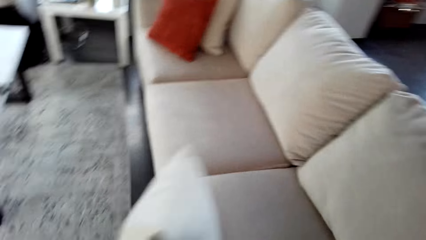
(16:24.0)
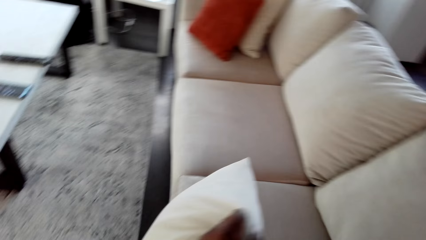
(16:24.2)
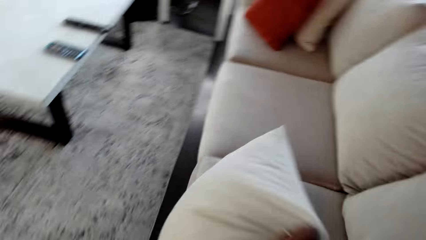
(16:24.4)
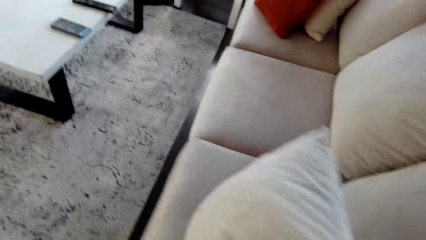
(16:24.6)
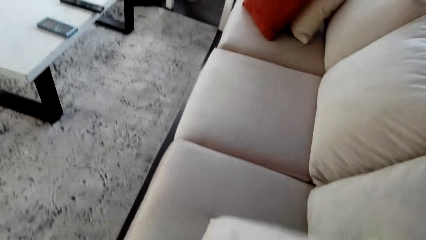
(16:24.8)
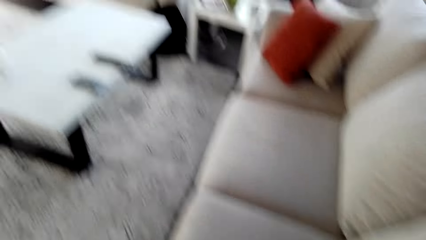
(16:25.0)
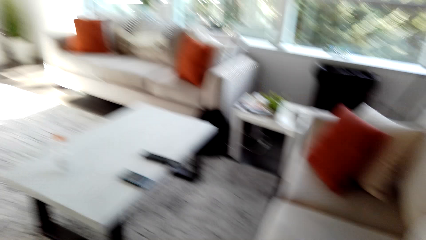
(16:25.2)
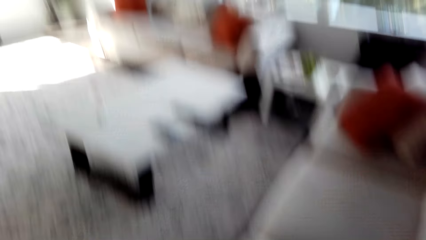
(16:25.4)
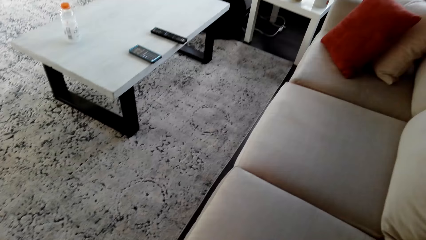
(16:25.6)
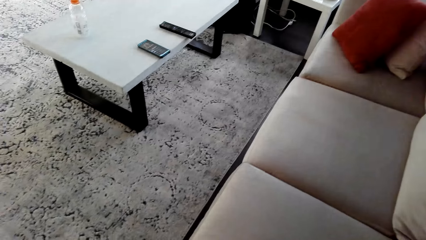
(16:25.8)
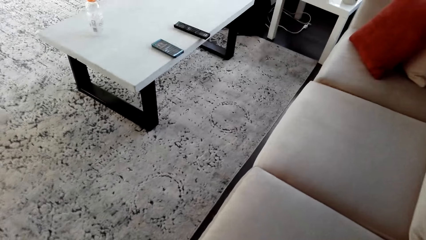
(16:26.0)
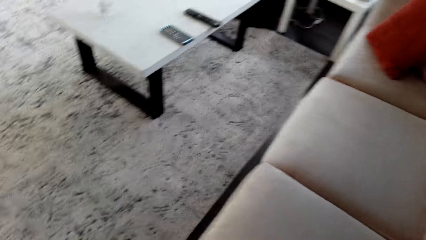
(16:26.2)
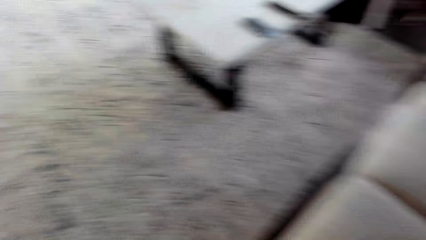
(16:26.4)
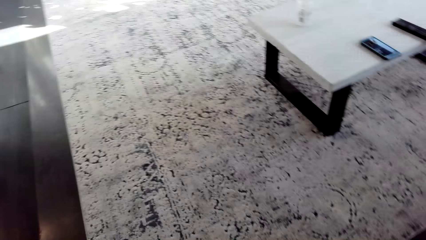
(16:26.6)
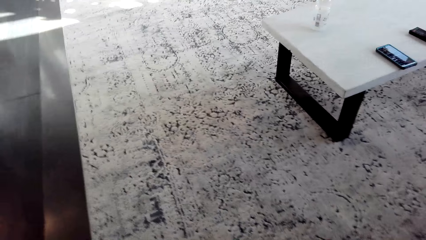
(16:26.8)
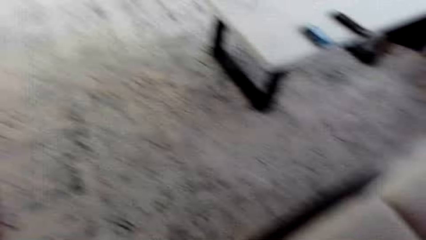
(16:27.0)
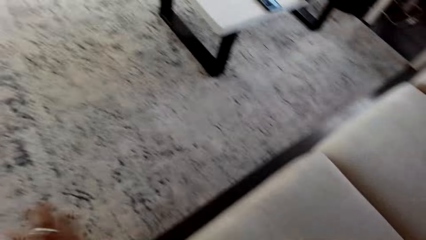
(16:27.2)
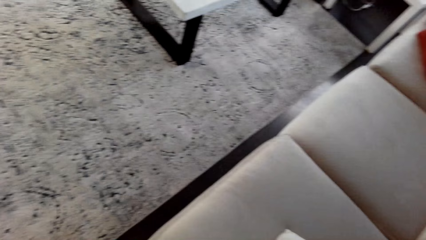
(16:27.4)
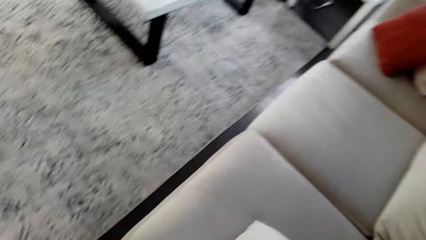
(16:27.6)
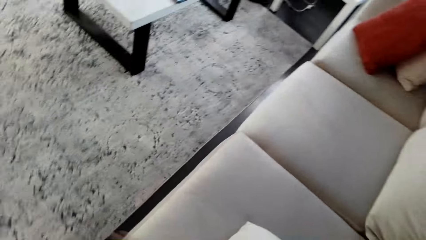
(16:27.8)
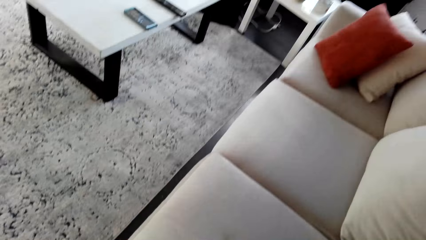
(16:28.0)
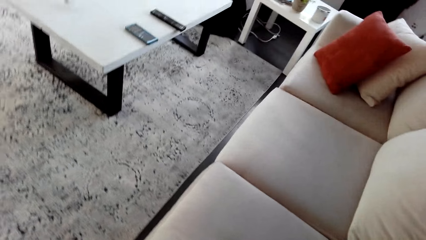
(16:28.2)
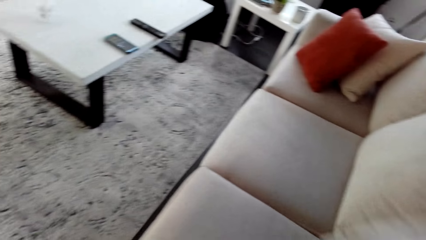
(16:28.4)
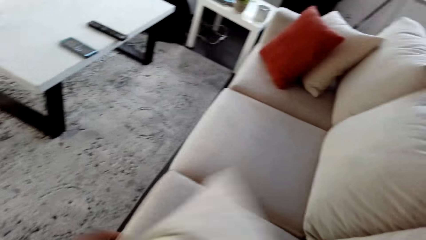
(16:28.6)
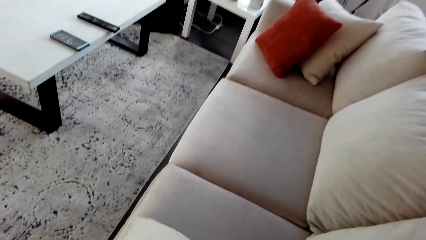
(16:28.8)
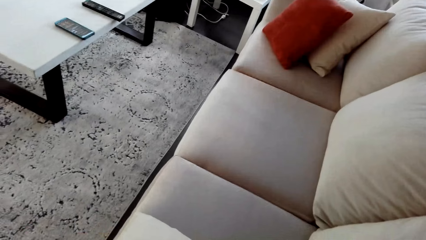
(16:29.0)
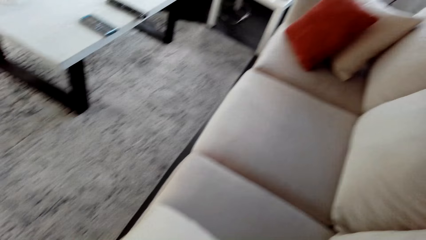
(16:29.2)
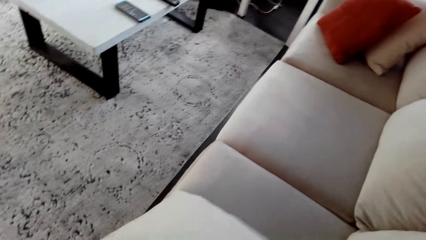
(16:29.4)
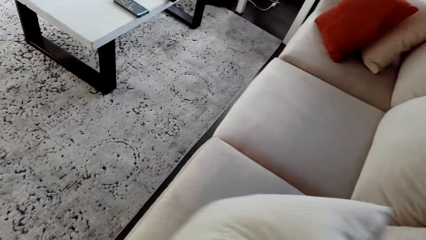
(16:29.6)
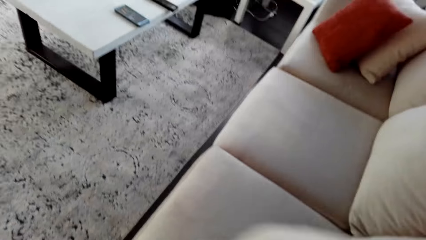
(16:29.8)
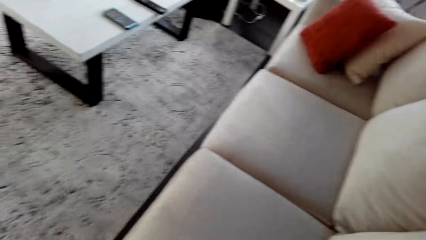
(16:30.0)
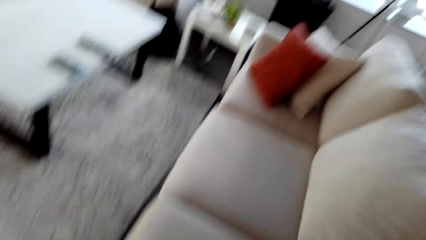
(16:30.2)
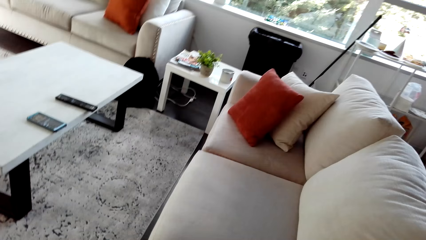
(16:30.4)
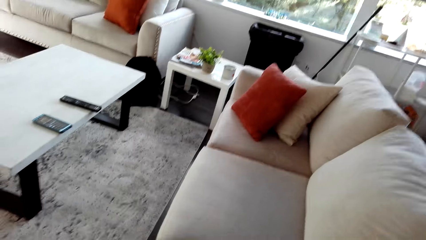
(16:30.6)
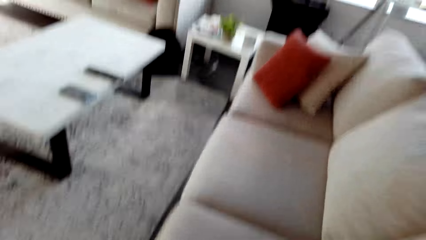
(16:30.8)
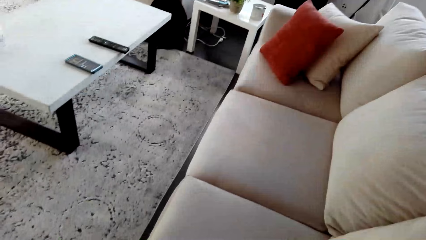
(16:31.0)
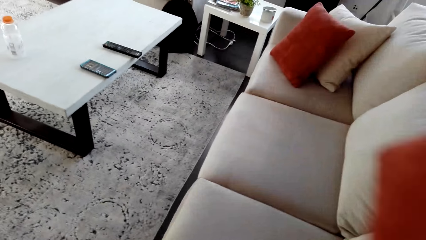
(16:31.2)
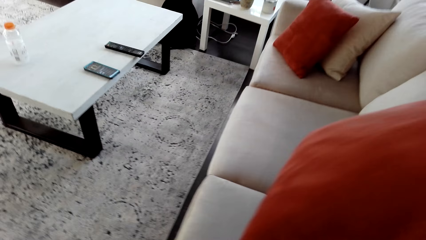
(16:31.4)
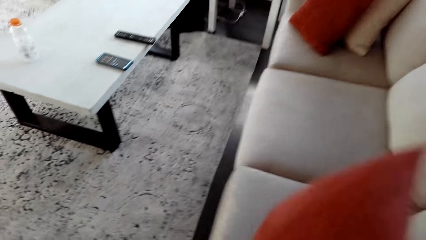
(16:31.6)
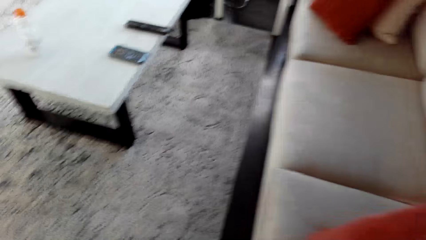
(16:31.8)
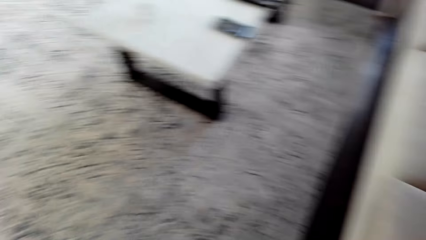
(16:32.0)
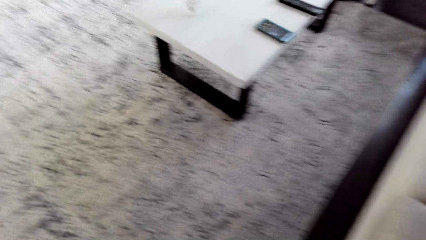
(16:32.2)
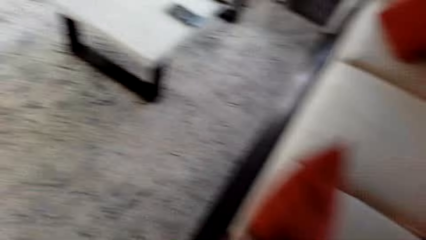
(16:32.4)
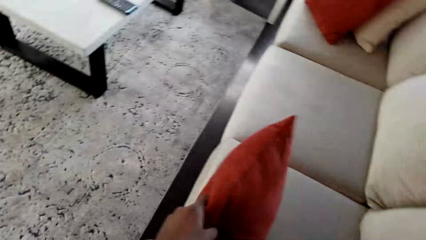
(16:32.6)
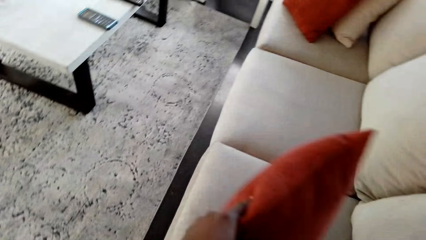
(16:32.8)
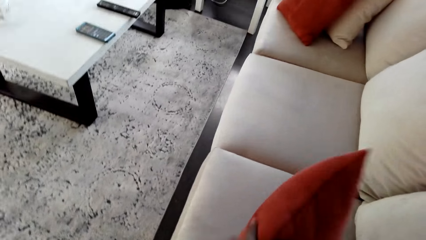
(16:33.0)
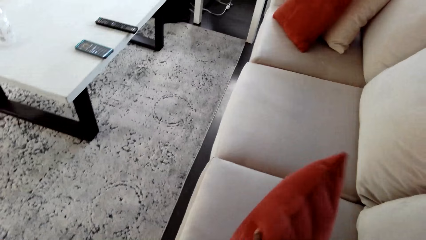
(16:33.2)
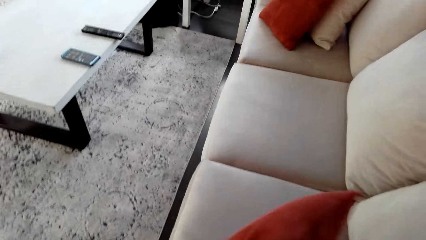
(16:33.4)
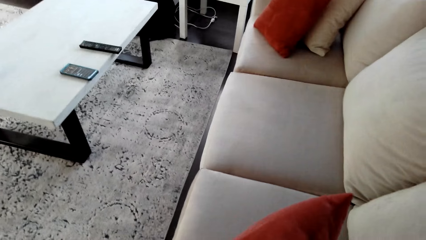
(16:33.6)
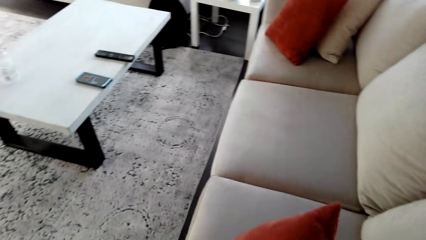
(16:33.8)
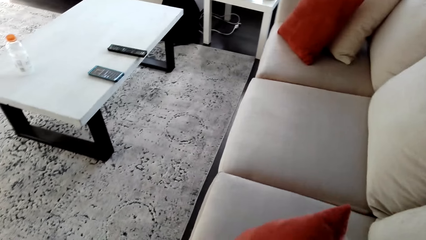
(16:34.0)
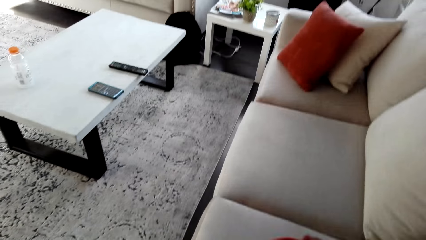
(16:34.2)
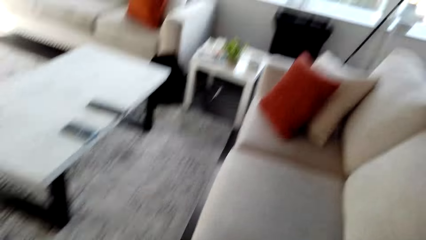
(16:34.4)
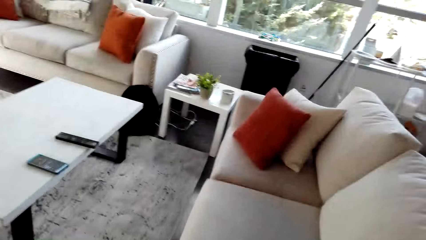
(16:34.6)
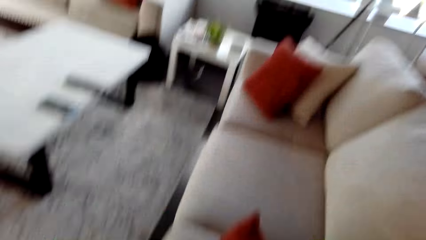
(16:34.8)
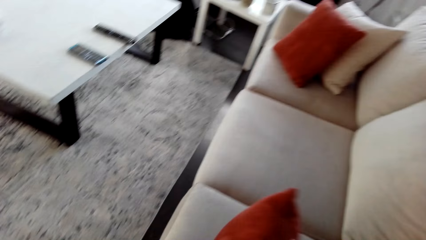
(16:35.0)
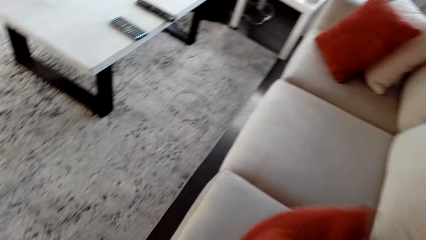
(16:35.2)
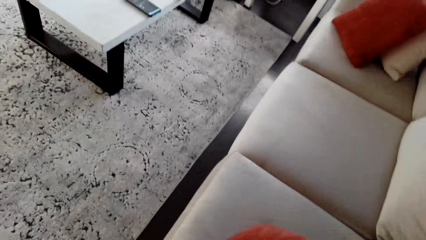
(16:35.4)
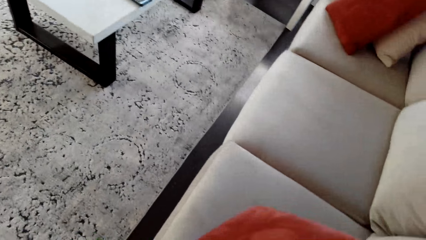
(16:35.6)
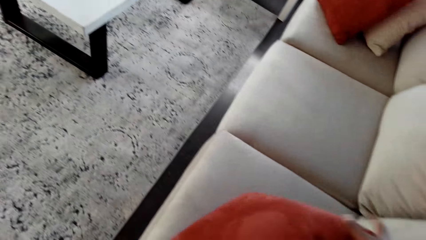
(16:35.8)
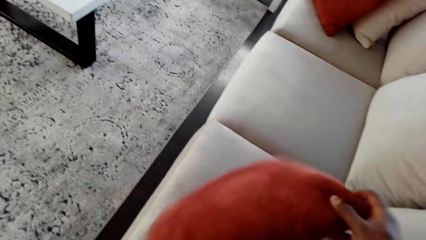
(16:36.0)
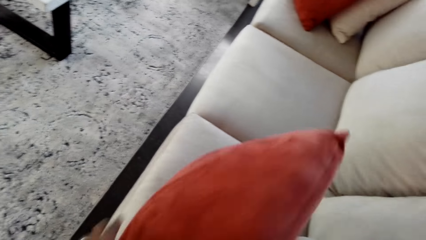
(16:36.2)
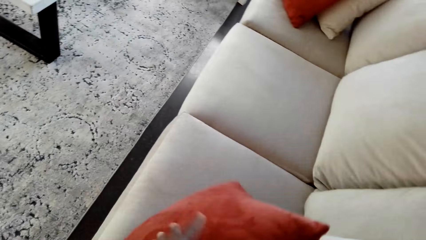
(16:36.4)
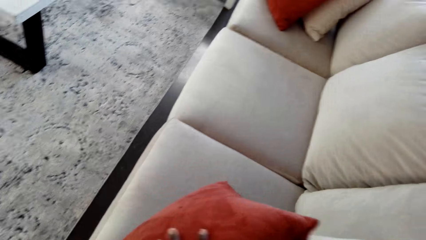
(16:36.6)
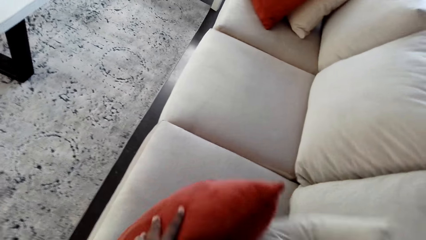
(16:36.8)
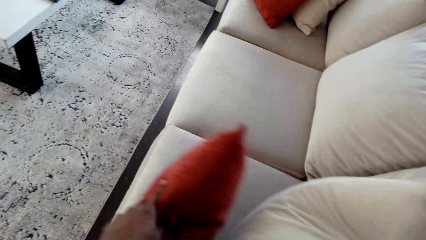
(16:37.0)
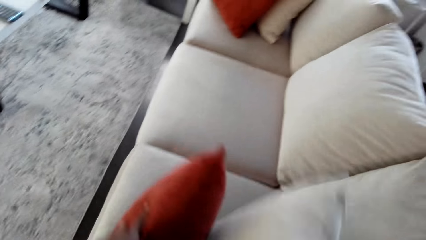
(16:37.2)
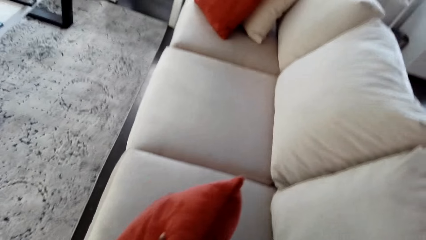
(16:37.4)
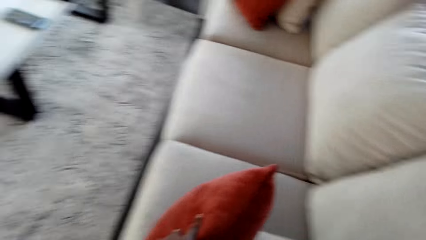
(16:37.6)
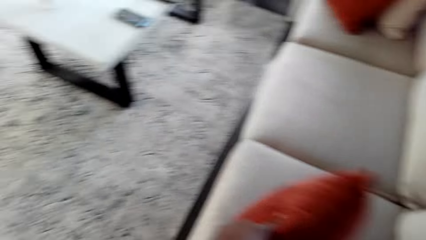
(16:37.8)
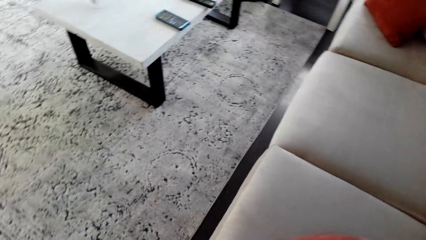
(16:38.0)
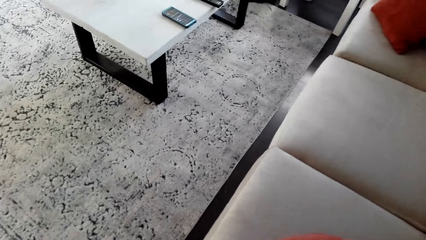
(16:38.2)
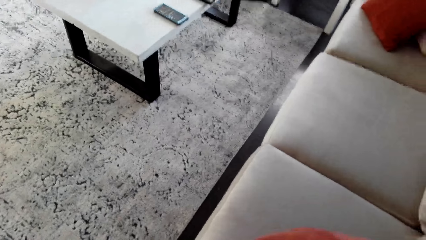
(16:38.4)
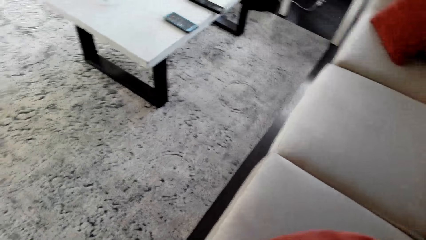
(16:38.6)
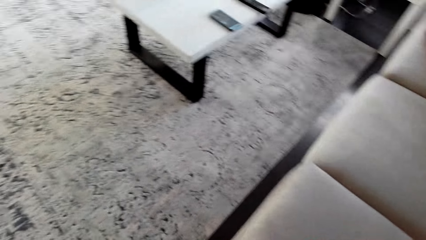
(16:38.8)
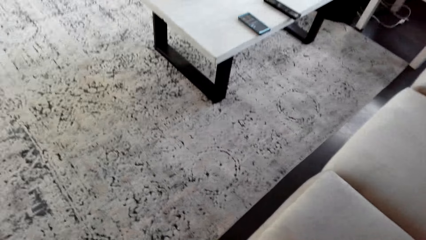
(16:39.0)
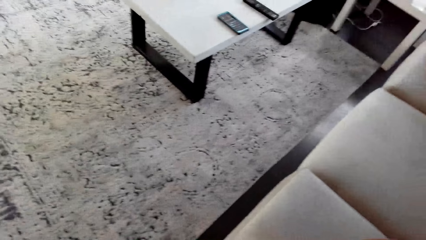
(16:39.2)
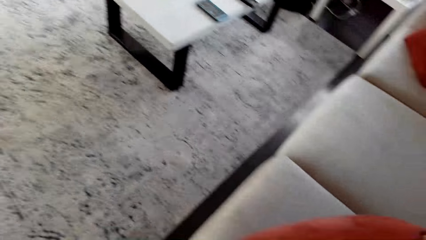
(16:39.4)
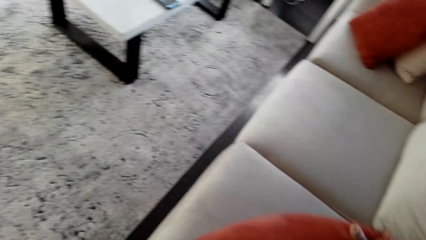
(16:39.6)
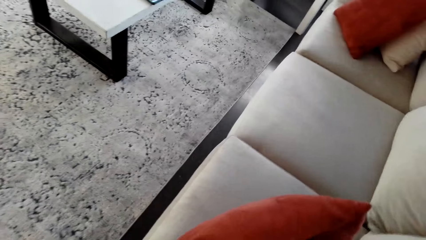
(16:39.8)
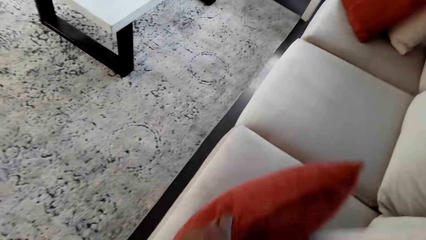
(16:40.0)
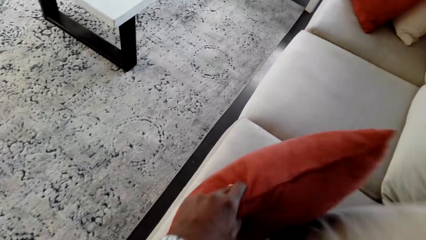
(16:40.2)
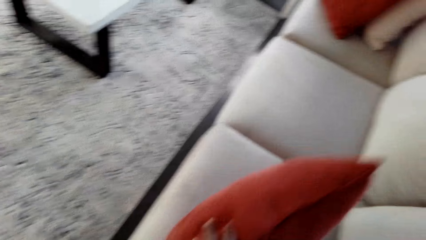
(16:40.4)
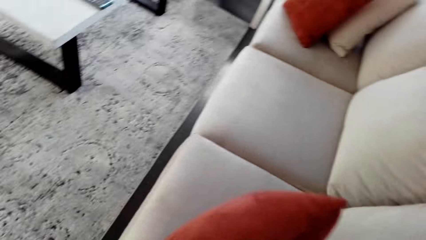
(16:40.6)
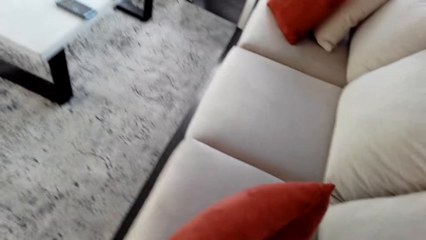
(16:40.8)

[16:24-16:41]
The camera wearer arranges the pillow on the chair. They put a cushion on the sofa set. They look around the house. They put a cushion on the sofa set.
